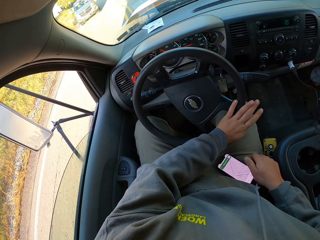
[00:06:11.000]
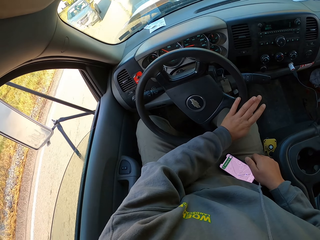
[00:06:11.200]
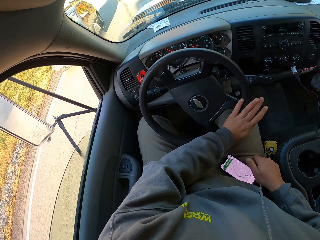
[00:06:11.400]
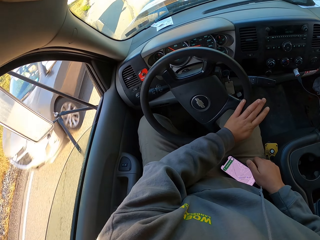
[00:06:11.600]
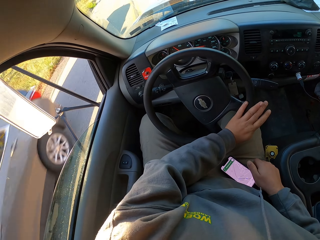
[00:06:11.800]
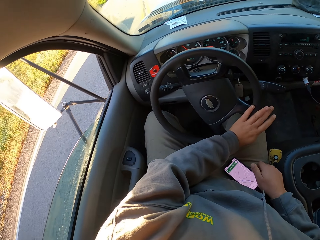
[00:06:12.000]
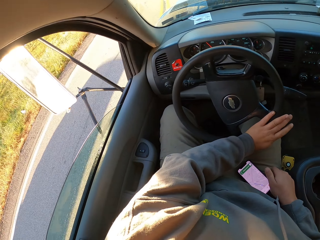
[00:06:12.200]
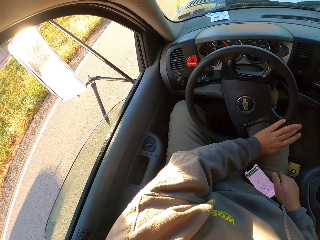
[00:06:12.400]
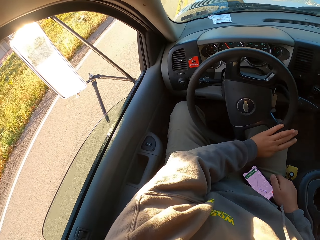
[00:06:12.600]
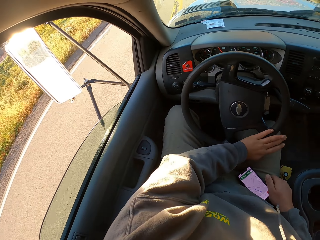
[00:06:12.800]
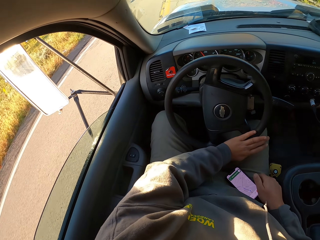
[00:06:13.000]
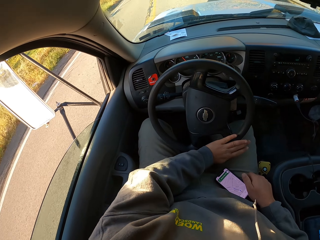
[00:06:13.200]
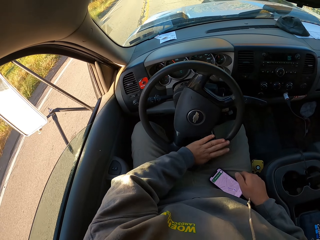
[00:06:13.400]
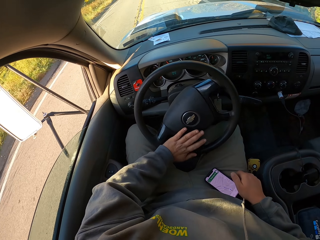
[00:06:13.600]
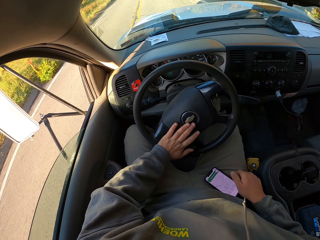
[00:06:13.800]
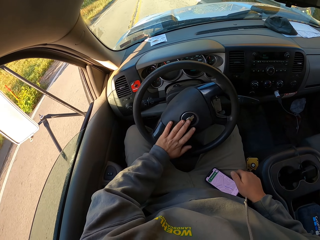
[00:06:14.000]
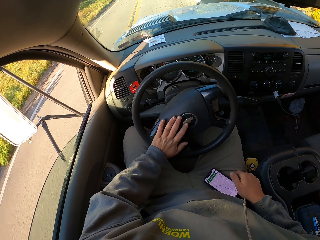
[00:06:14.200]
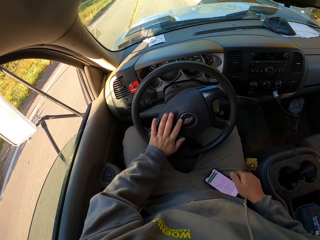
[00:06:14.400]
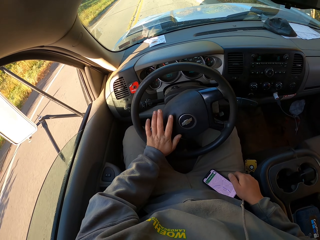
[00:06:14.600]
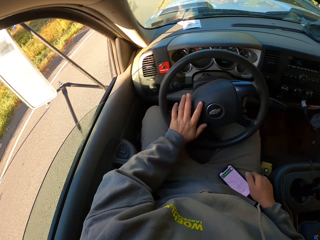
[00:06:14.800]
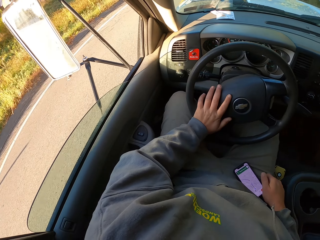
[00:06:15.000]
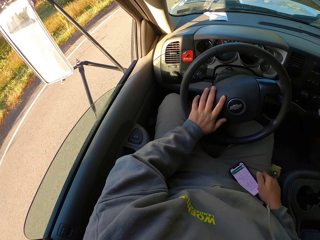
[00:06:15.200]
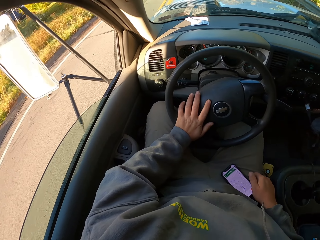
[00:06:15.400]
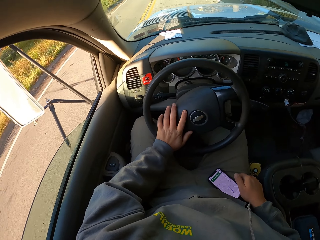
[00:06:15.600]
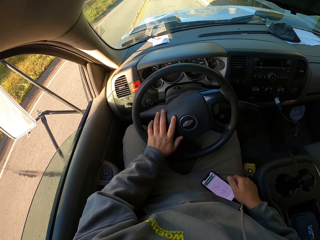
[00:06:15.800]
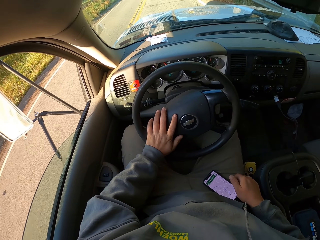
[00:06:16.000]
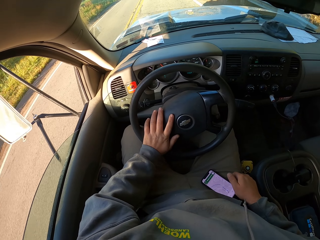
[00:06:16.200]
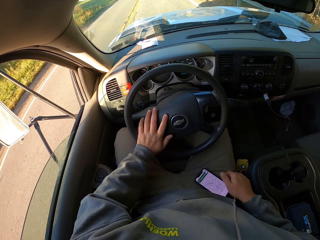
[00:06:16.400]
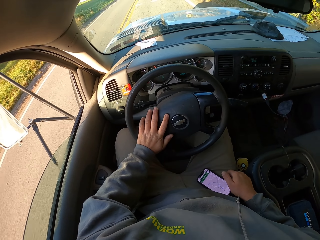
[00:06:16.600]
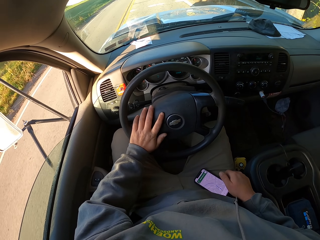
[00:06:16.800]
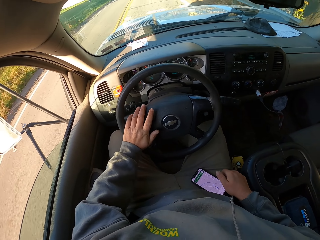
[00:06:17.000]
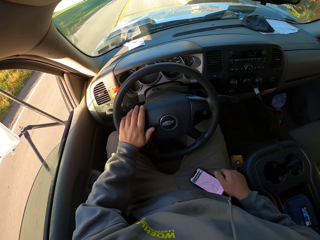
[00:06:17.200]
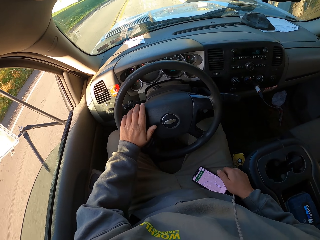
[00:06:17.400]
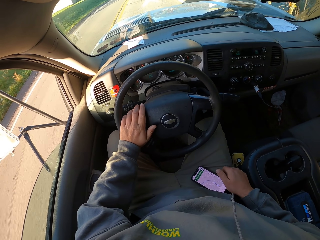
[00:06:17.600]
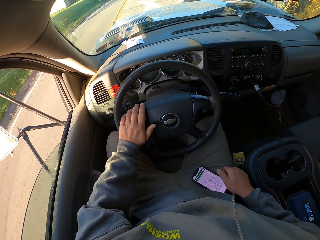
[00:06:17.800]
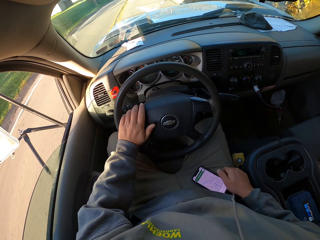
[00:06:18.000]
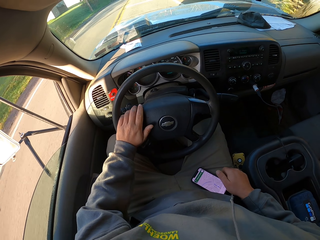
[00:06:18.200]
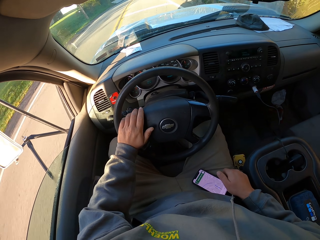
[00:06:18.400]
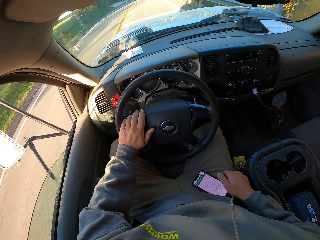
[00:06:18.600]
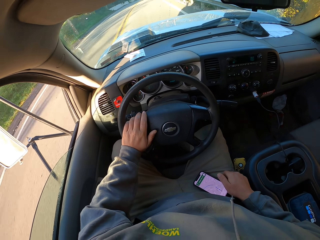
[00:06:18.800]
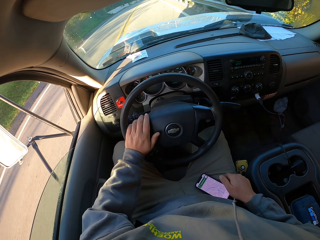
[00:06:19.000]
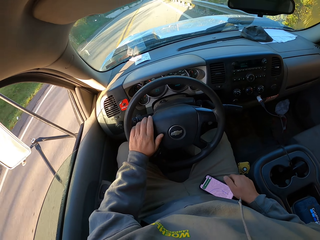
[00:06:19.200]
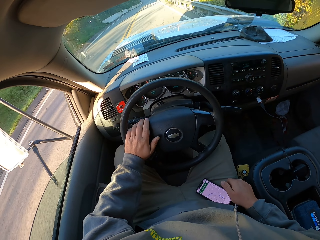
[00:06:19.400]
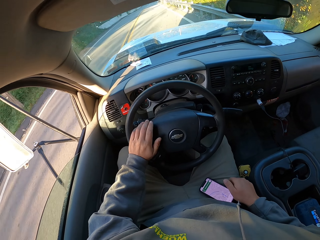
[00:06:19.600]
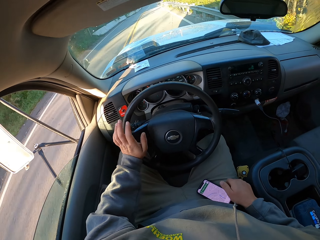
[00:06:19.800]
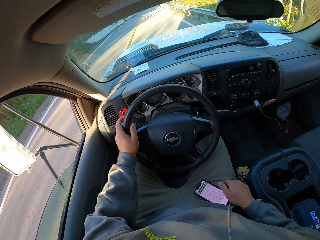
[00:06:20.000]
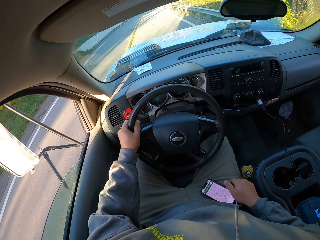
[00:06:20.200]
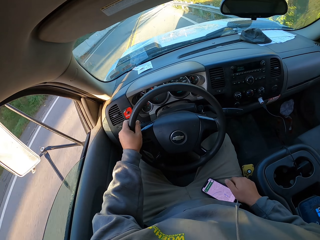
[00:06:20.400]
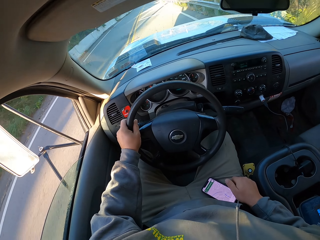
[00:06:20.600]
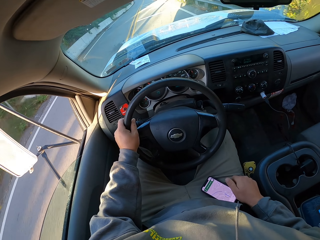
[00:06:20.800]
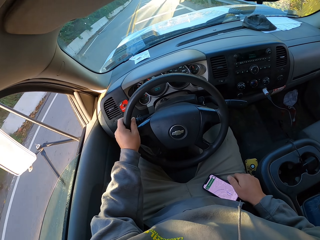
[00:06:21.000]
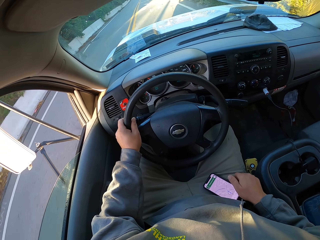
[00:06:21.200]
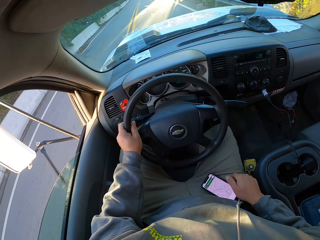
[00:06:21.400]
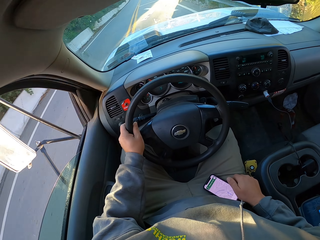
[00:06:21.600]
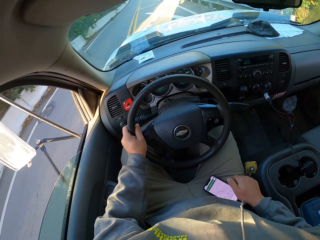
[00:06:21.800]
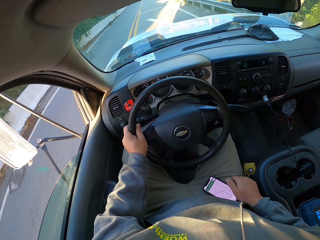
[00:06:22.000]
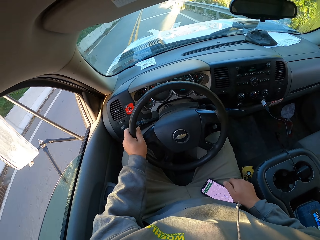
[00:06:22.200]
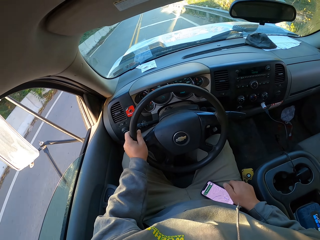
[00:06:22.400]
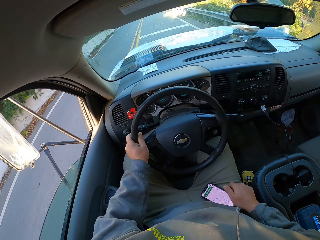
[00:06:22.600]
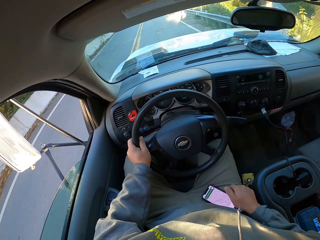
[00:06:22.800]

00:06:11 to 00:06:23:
The camera wearer holds a phone with his right hand. He turns a steering wheel with his left hand in the car. He drives a car on the road.

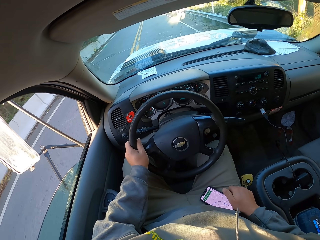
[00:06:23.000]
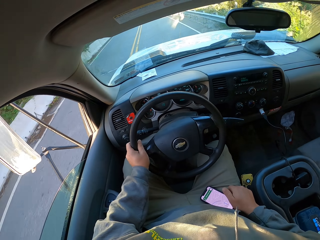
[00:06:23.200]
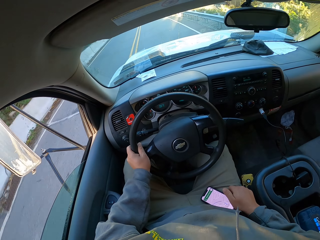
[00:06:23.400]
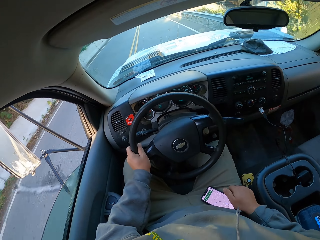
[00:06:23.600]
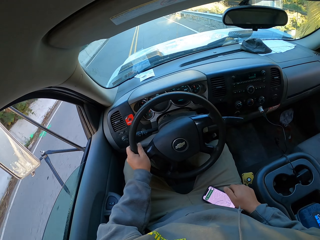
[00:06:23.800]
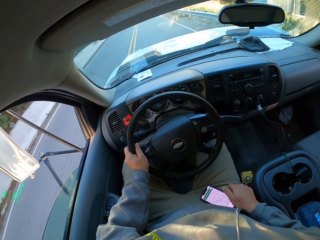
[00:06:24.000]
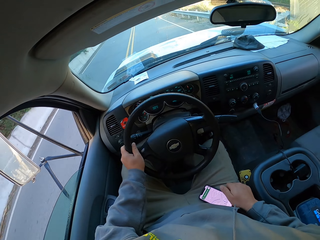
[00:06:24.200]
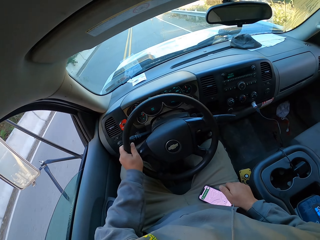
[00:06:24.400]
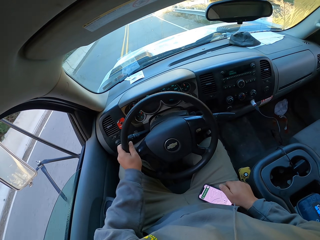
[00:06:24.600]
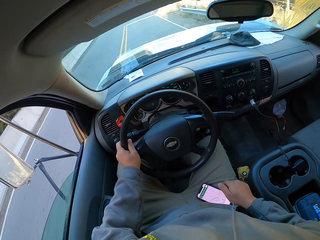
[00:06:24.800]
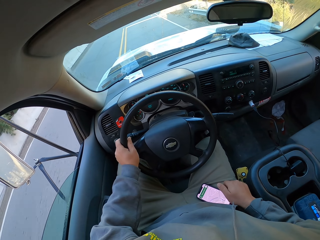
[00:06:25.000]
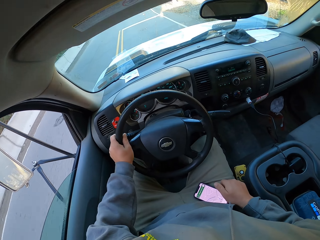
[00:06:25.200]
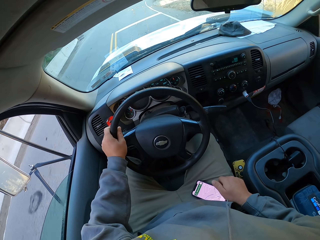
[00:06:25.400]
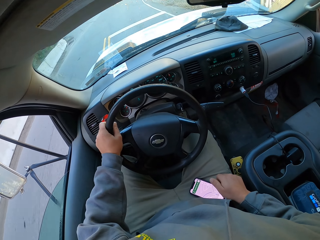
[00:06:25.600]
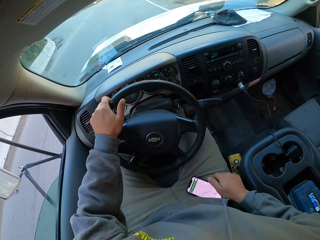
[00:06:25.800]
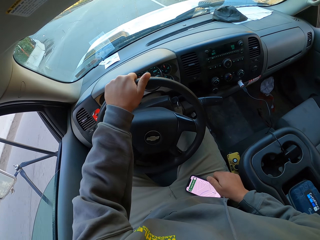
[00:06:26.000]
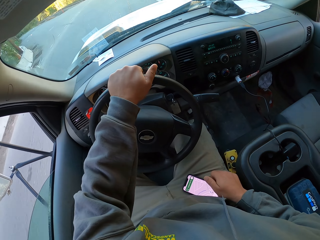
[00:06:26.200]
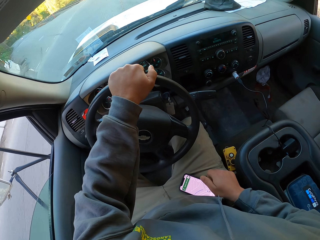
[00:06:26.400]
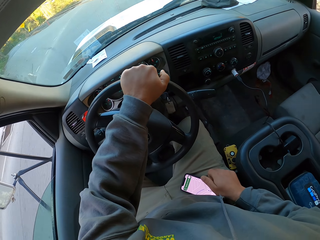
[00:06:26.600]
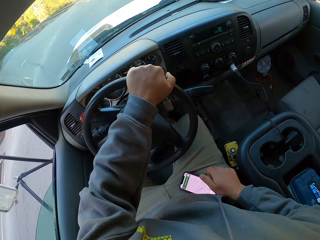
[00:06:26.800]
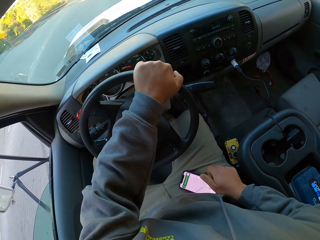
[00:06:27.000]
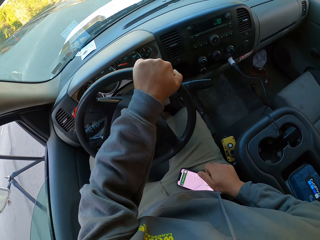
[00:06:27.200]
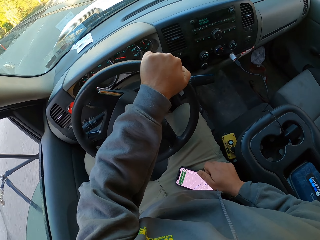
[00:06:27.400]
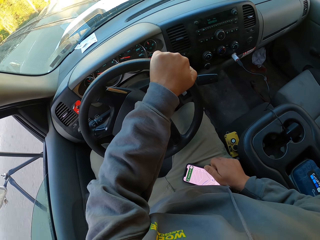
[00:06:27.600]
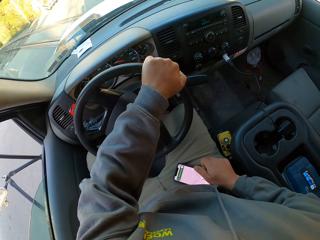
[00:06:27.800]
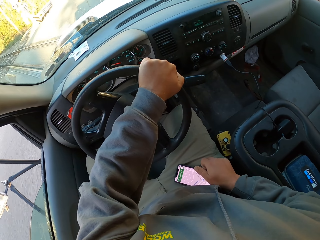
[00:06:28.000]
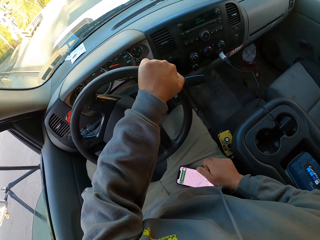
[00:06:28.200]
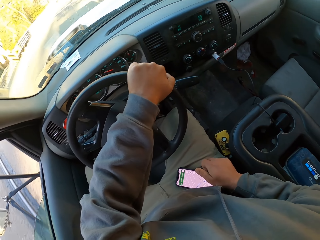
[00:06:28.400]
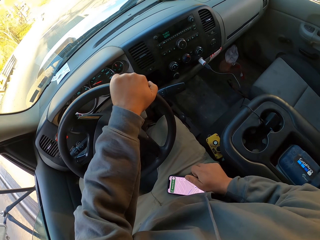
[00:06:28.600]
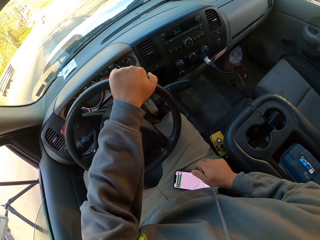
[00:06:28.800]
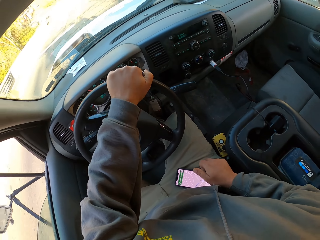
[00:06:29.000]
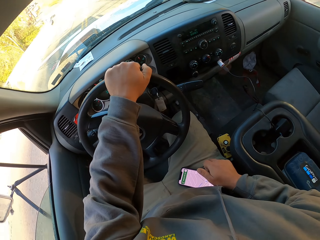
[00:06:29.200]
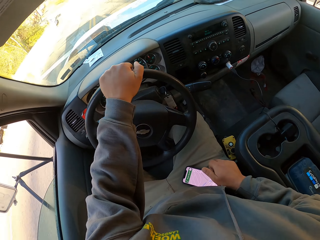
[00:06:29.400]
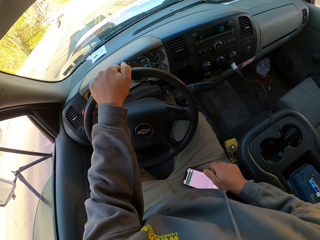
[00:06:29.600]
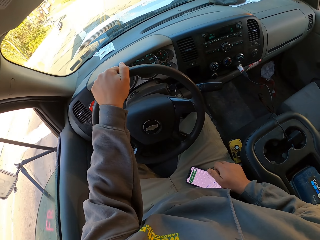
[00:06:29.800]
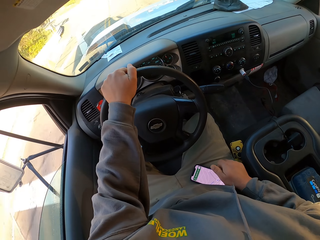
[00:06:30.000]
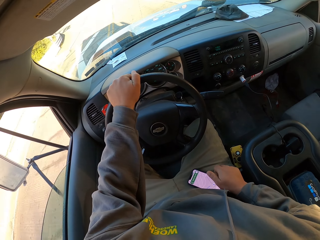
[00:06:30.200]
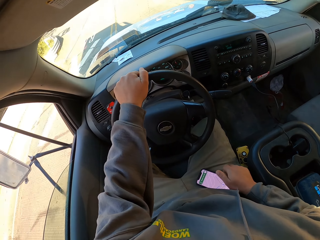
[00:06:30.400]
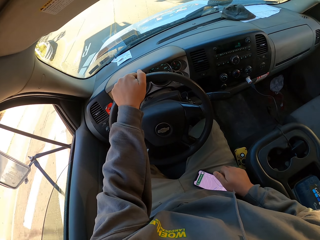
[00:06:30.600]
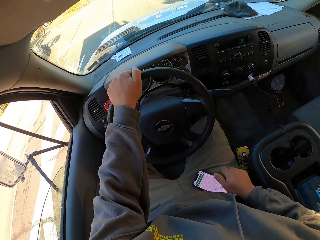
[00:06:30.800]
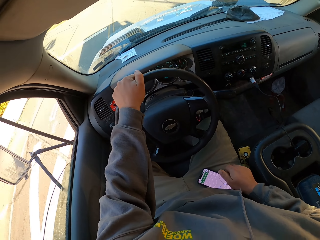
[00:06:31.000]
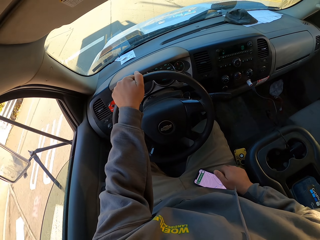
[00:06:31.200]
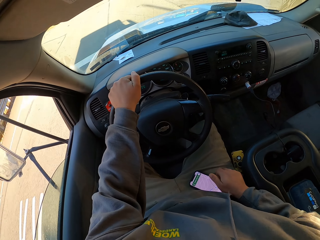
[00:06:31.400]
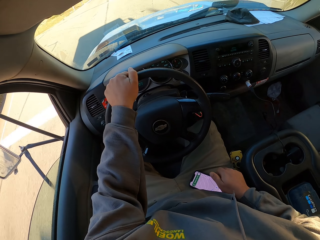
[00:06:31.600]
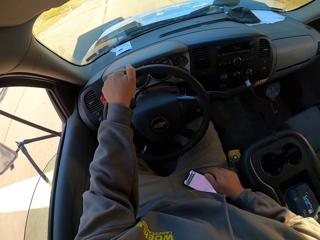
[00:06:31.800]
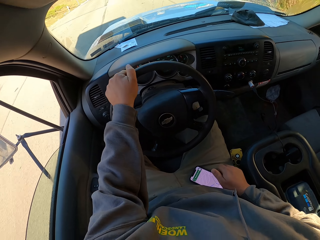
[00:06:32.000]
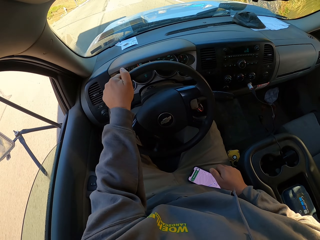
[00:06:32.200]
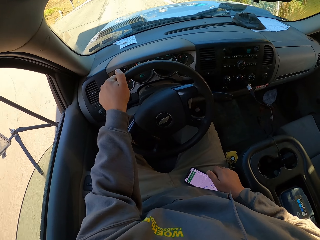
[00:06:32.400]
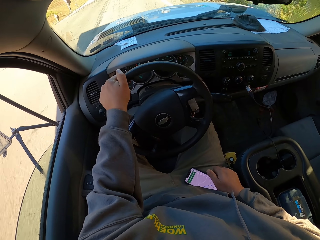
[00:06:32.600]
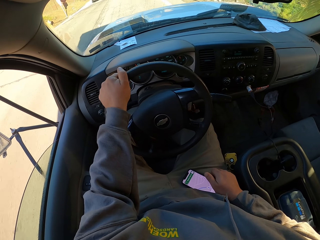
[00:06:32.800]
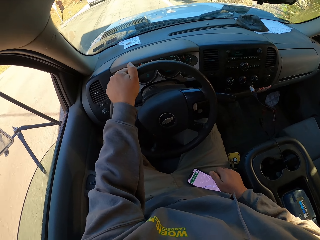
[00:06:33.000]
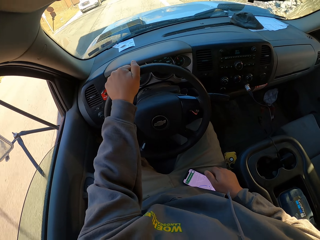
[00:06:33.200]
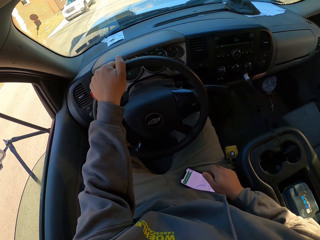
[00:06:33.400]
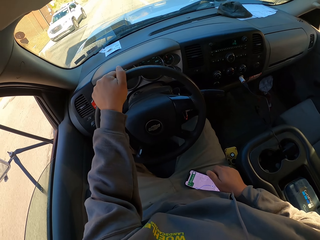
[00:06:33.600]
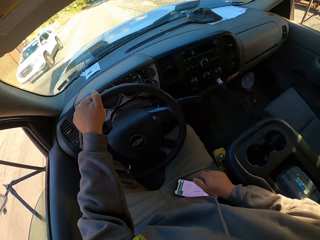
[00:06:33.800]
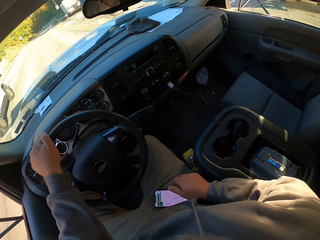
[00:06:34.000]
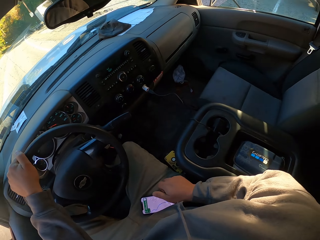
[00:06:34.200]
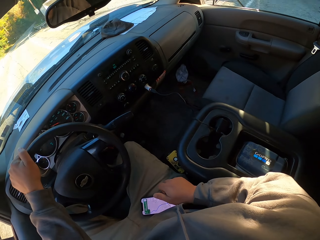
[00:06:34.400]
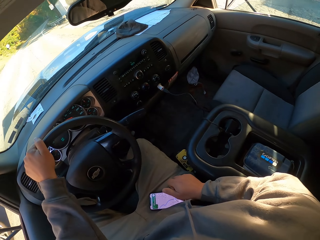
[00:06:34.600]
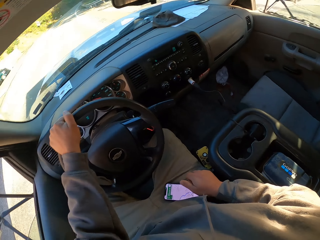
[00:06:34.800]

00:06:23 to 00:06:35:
The camera wearer turns a steering wheel with his left hand in the car.
